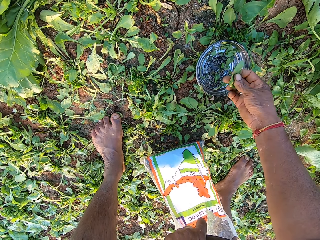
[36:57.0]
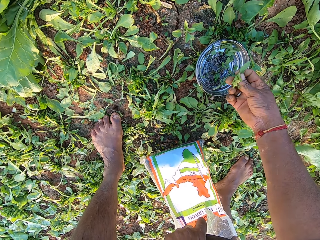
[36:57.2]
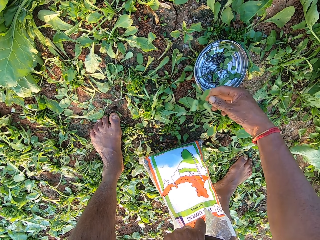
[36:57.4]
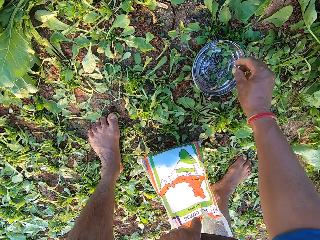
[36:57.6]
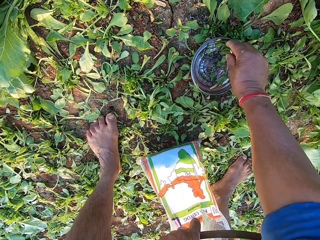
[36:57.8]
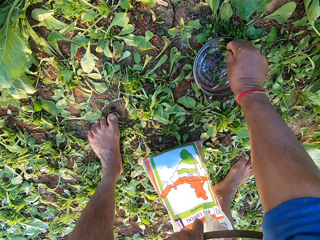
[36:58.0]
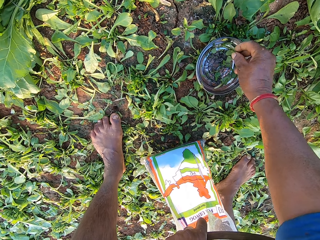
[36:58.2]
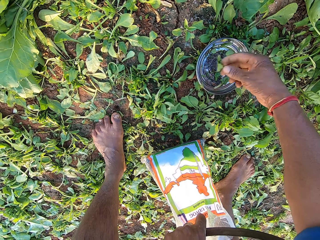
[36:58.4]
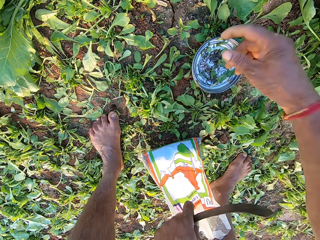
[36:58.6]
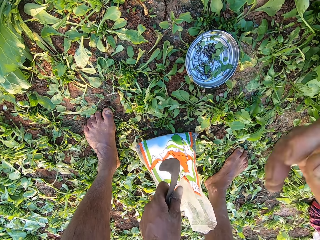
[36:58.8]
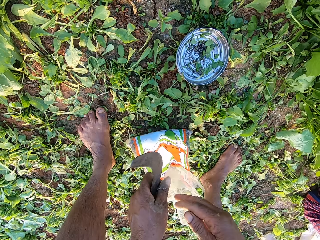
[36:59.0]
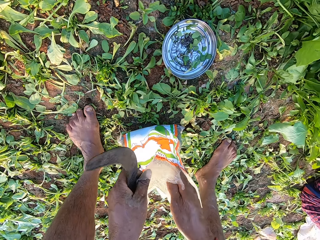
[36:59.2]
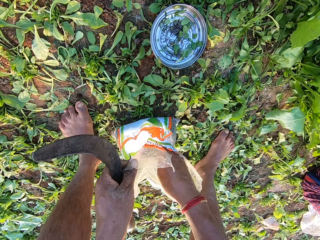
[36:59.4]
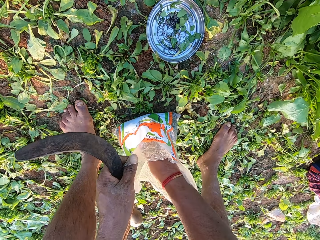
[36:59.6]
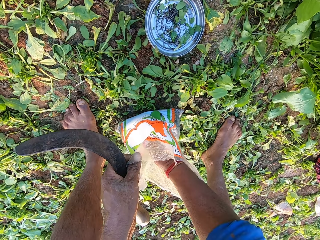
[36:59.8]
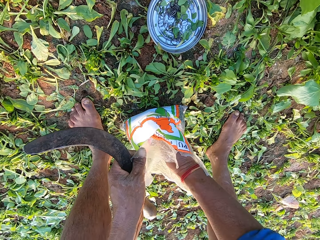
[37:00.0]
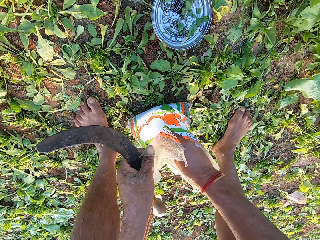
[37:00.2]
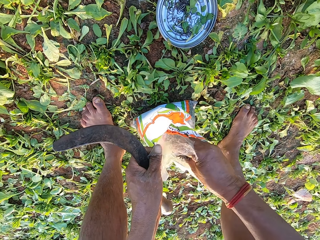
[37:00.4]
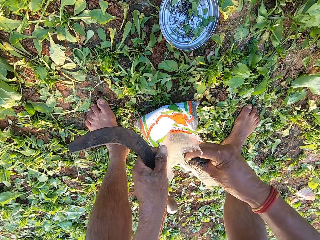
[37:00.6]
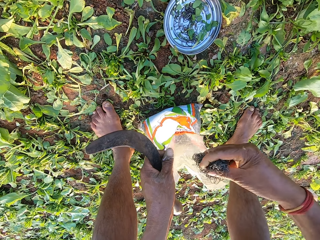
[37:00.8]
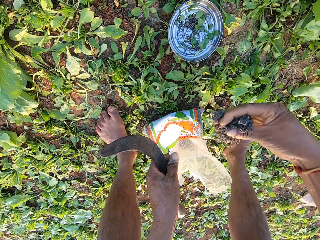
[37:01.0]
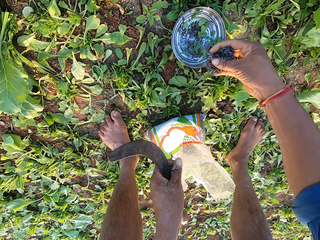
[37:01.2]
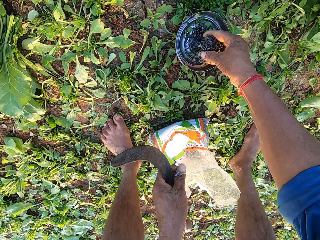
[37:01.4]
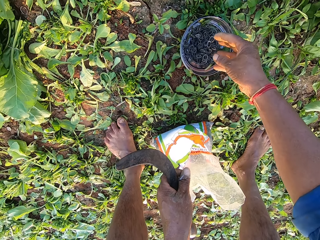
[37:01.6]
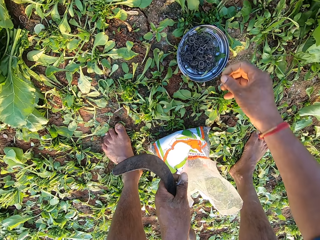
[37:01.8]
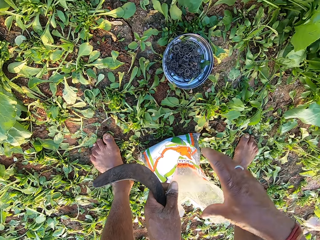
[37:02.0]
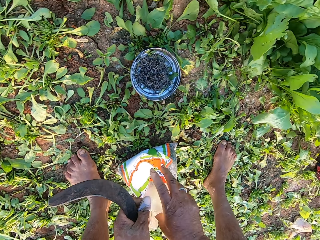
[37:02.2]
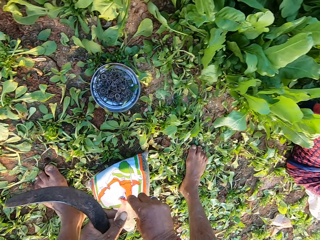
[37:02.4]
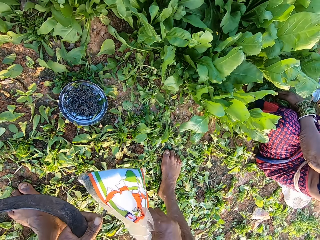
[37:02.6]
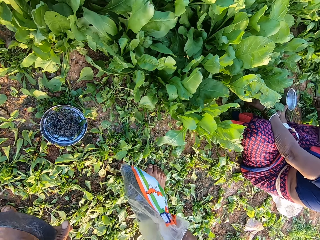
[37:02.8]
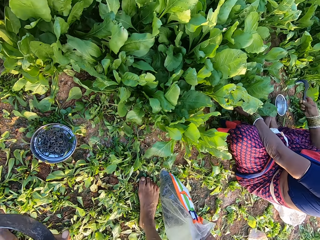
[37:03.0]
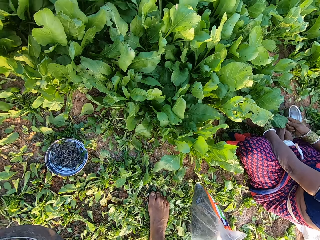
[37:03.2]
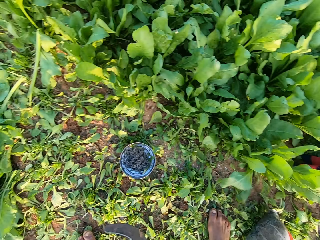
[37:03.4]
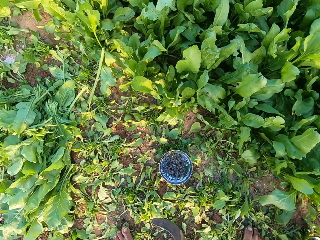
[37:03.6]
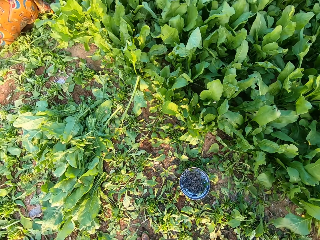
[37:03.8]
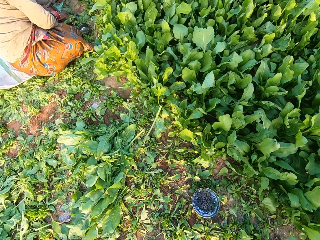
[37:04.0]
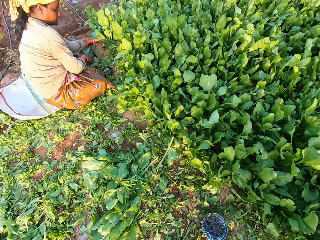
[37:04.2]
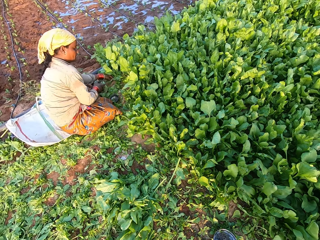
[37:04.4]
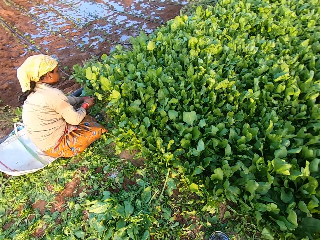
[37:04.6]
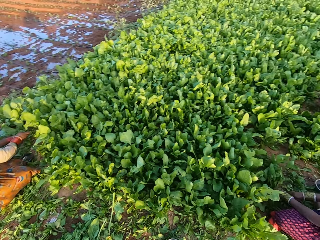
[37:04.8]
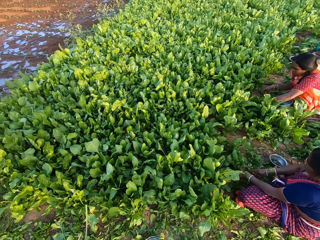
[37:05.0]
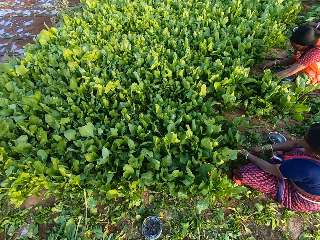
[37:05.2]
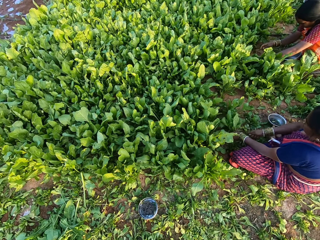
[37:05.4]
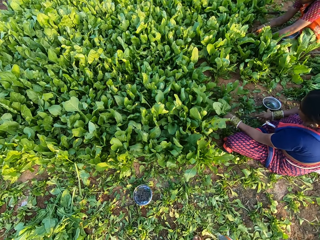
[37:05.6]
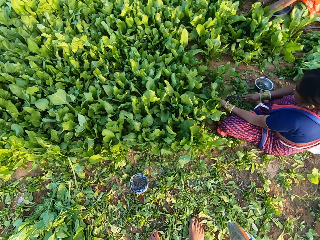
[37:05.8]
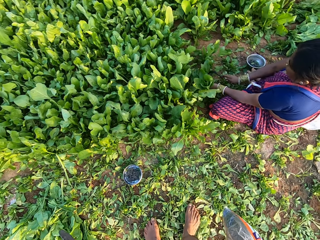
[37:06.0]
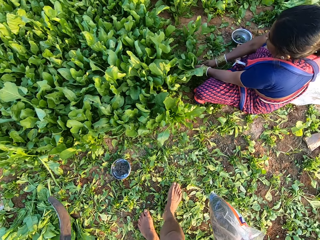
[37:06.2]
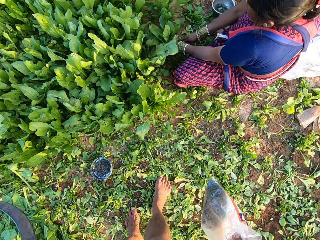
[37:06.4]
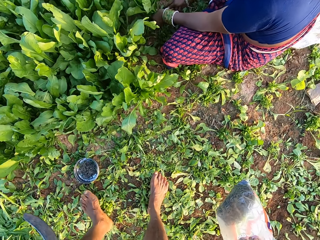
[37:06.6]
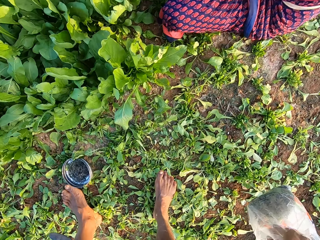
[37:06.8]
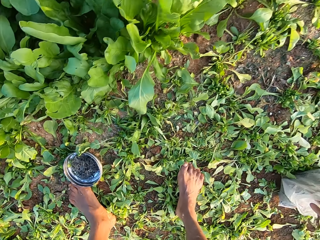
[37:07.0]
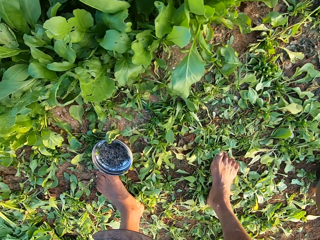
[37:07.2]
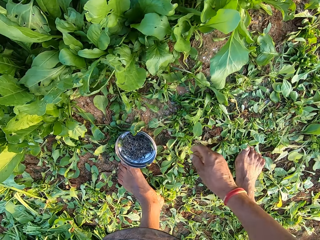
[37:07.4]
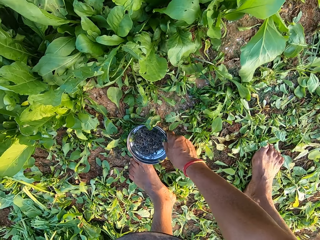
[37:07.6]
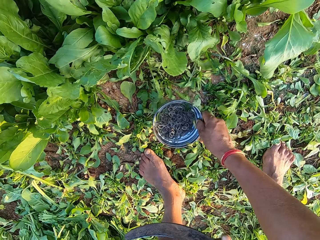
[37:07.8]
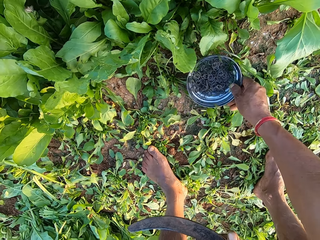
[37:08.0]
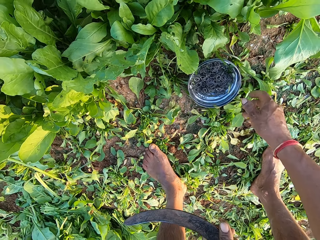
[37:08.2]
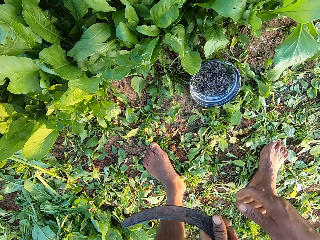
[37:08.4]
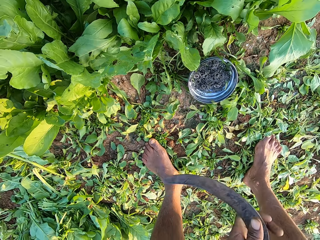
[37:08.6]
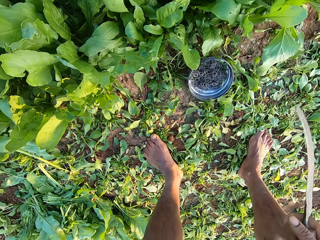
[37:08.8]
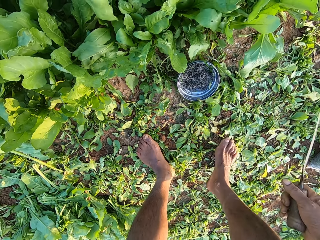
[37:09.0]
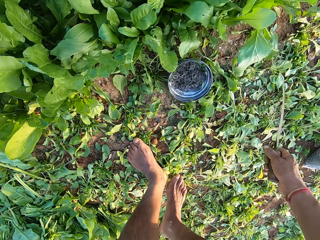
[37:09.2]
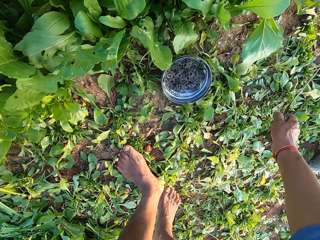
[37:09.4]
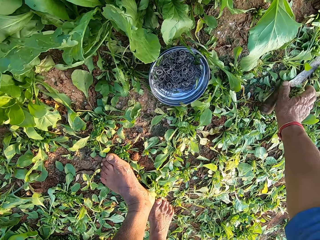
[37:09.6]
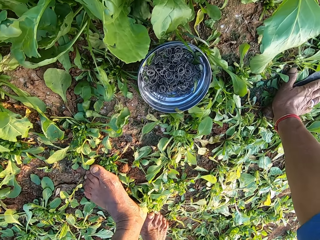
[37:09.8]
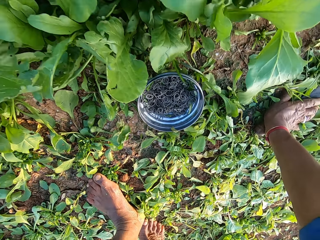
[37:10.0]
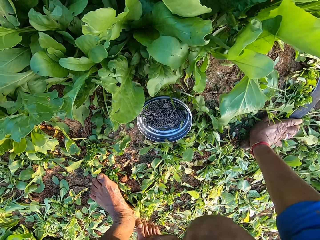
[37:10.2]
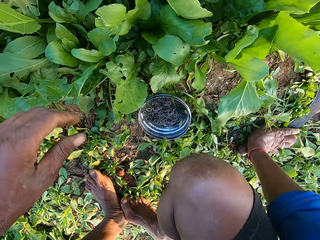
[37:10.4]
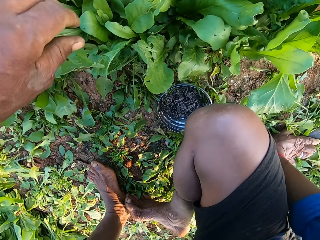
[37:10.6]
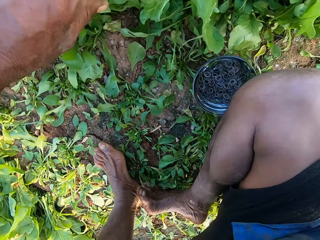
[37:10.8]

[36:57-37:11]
The camera wearer throws the leaves on the ground with his right hand. He picks a leaf from the bowl or plate on the ground with his right hand. He picks the leaf on the ground with his right hand. He throws the leaves. He picks some rubber bands or bladders from the sack or nylon with his right hand. He drops the rubber bands in the bowl with his right hand. He moves the sack on the ground with his right hand. He picks the nylon on the ground. A woman cuts spinach from the ground with a sickle in her right hand. The camera wearer puts the nylon on the ground and converses with a person. Another woman cuts the spinach from the ground with her right hand. Another woman cuts the spinach from the ground with a sickle in her right hand. The camera wearer moves the bowl on the ground with his right hand. He picks the plate of bladders on the ground, puts the plate of bladders on the ground. He passes the sickle from his left hand to his right hand. He drops the sickle on the ground with his right hand.

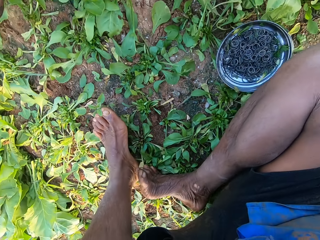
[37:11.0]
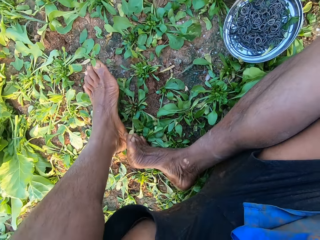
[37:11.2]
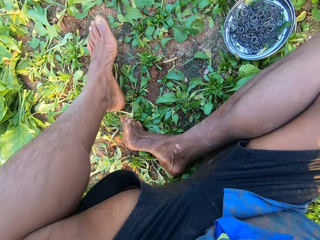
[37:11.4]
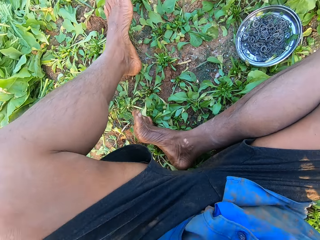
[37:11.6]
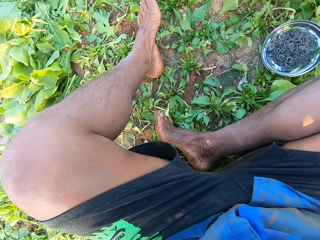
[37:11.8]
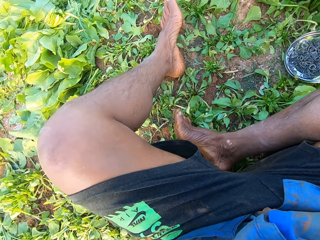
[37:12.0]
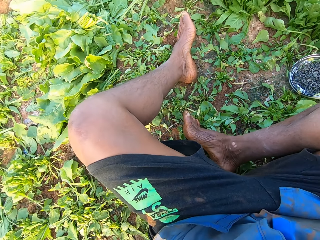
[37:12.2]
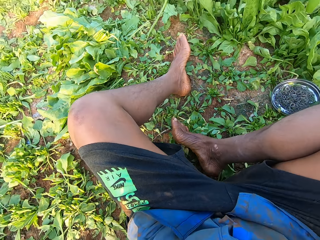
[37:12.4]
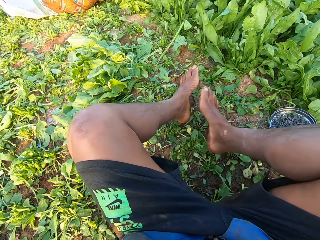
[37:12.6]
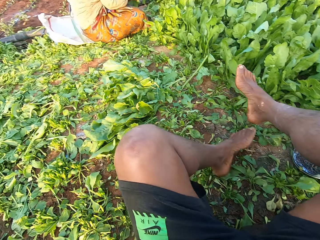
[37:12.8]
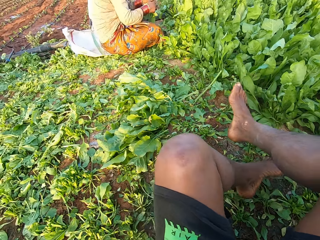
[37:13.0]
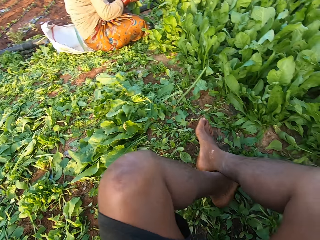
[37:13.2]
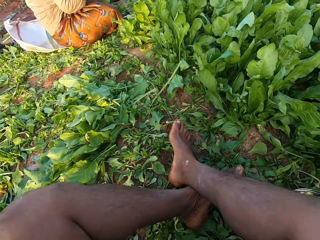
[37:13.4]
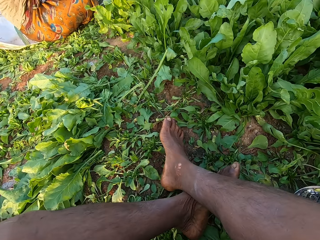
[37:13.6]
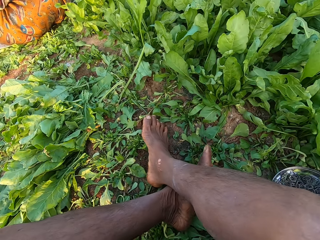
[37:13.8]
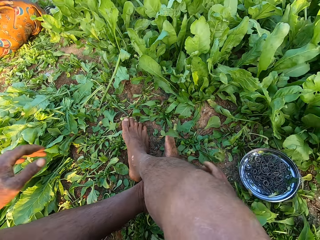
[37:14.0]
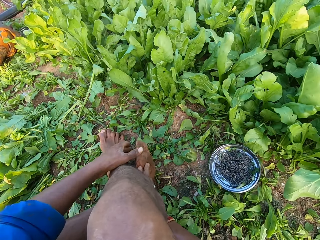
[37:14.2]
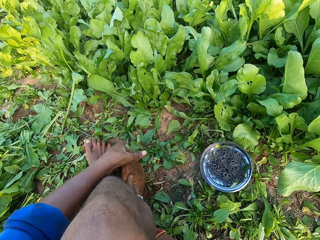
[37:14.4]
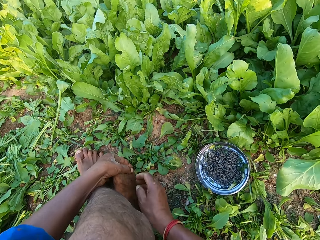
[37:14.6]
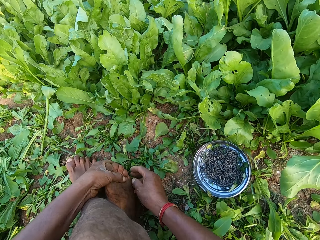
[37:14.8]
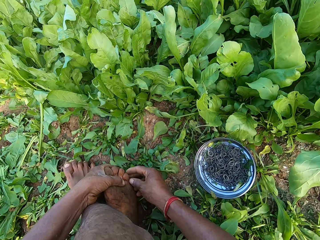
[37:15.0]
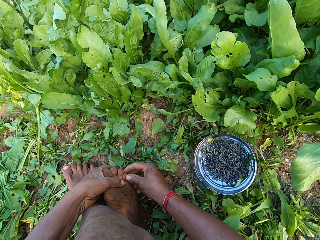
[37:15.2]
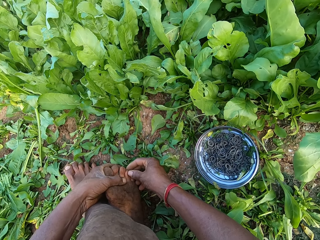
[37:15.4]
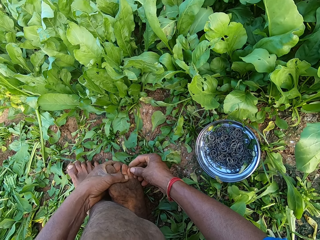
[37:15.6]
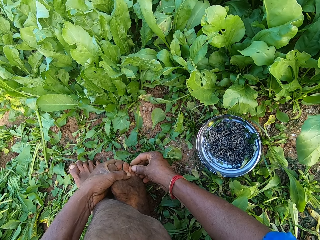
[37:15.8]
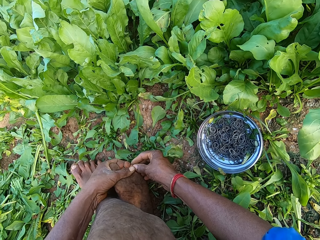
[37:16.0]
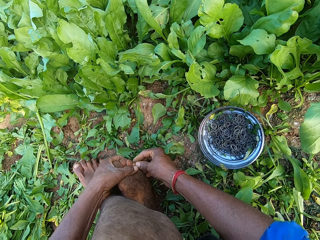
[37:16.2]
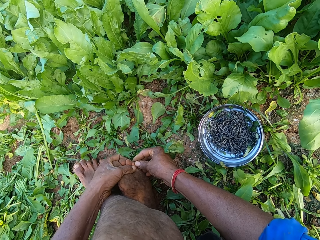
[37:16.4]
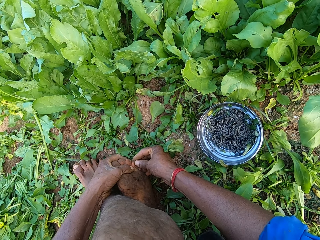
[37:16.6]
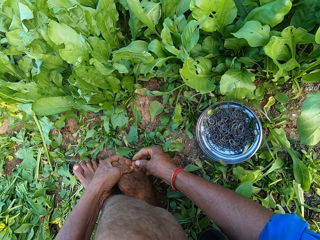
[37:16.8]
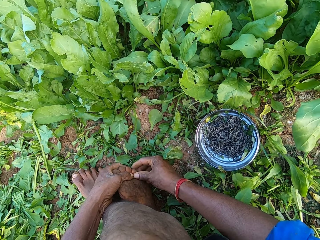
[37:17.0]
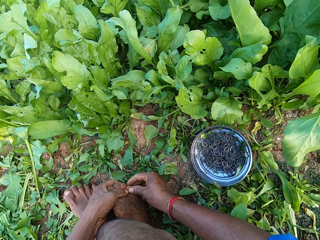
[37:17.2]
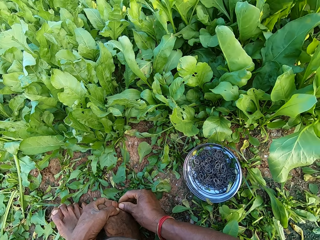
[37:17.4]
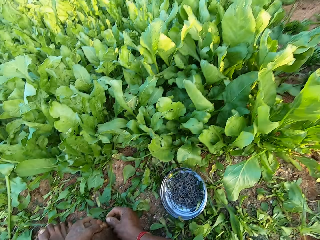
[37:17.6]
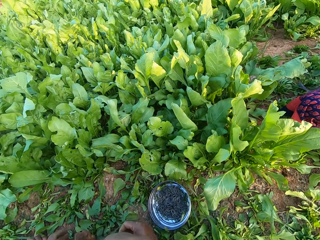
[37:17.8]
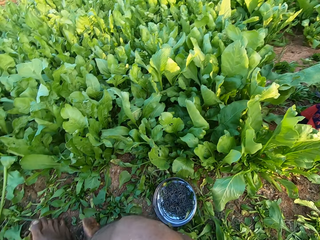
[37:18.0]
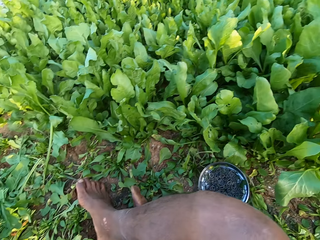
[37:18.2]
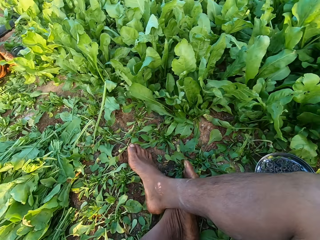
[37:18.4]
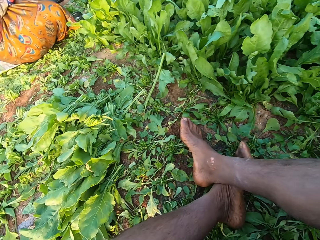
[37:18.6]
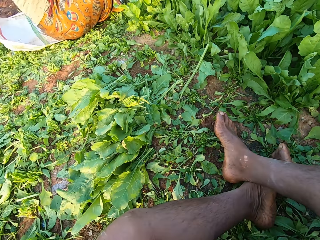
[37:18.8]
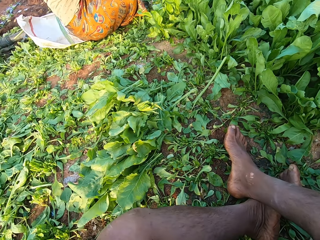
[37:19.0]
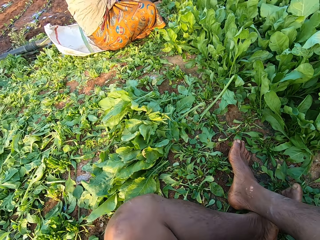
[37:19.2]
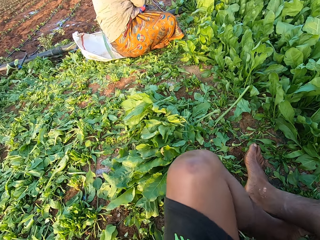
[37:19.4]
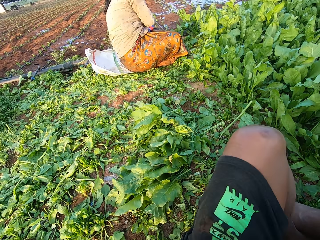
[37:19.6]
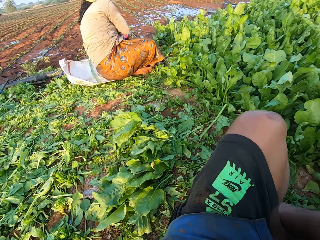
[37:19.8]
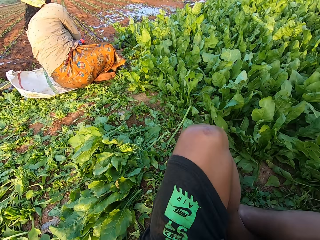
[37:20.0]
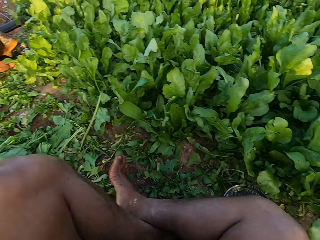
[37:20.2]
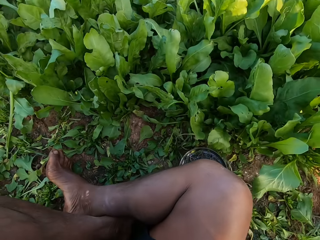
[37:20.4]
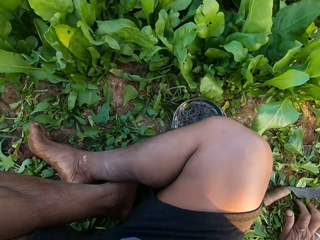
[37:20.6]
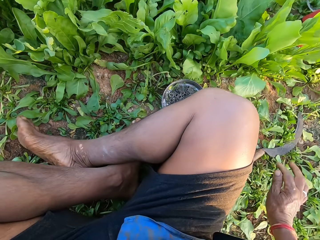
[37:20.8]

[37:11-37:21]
The camera wearer sits on the ground. He folds the legs. He examines the toes on his left foot with both hands. He converses with a person.
